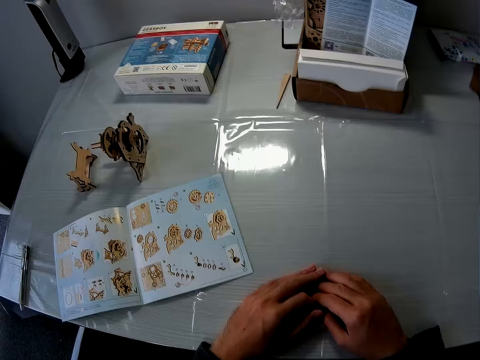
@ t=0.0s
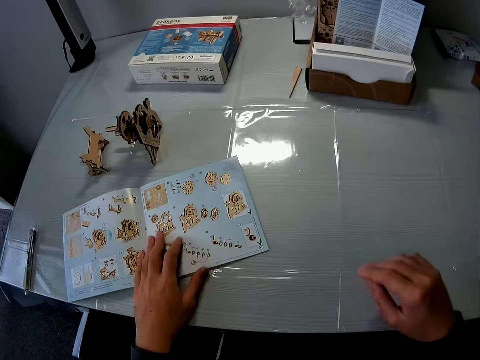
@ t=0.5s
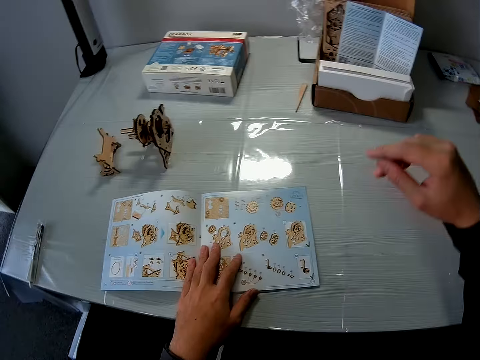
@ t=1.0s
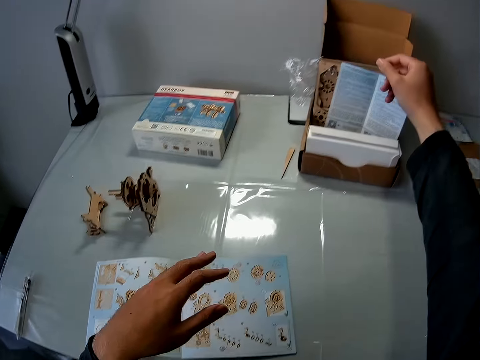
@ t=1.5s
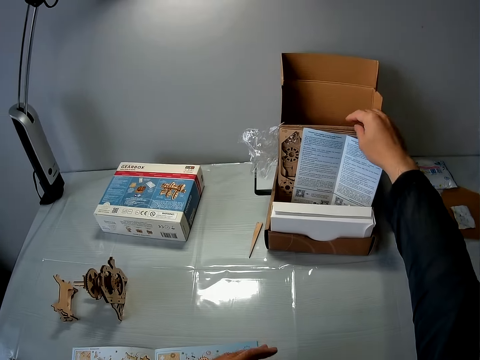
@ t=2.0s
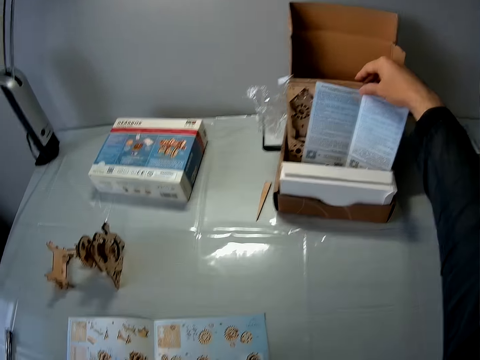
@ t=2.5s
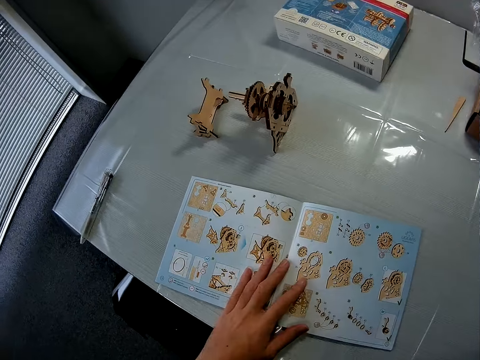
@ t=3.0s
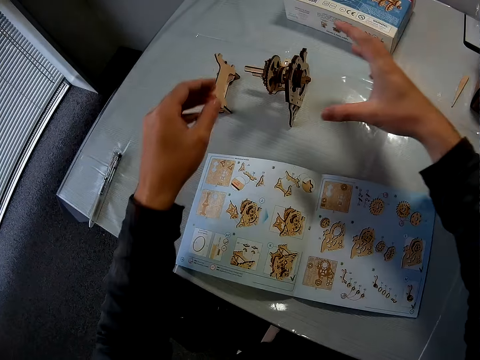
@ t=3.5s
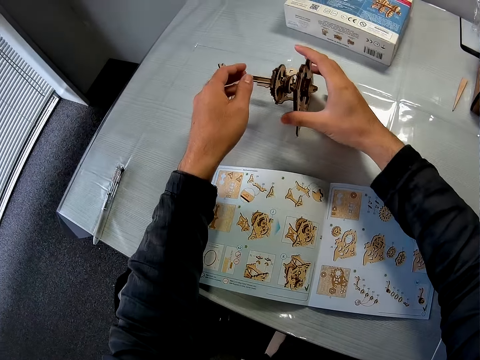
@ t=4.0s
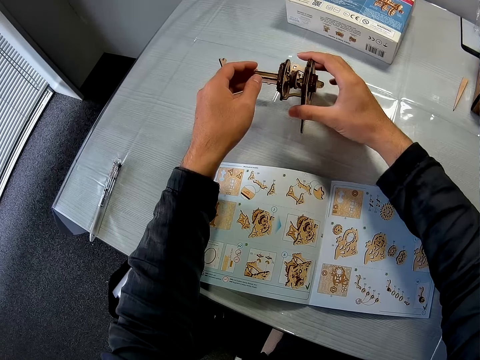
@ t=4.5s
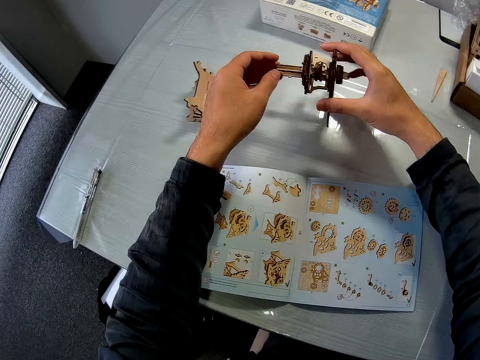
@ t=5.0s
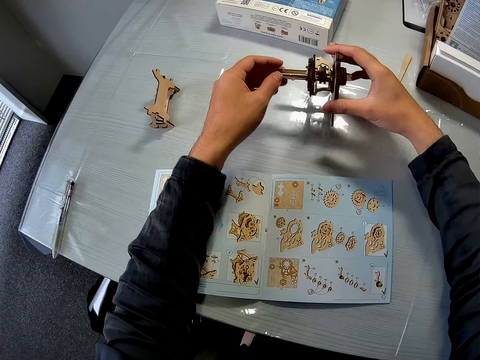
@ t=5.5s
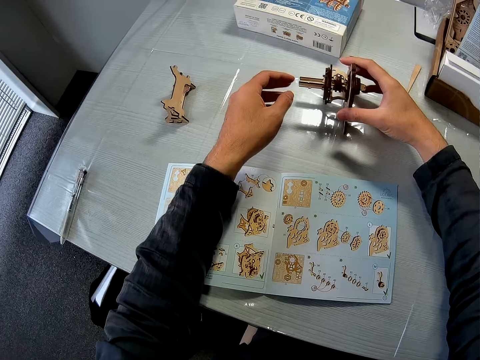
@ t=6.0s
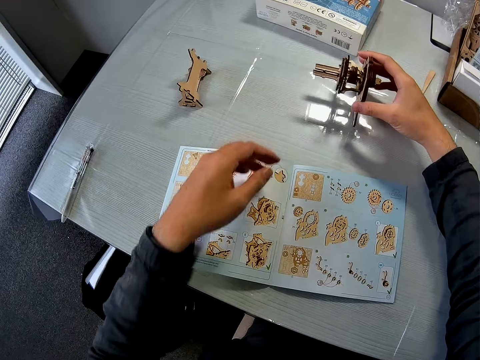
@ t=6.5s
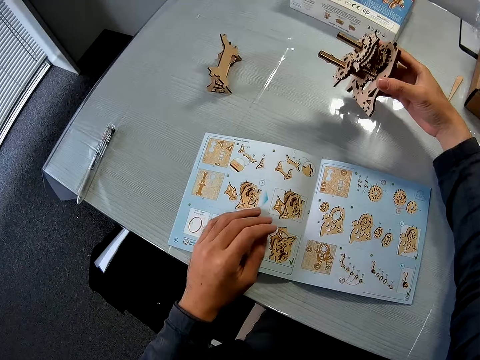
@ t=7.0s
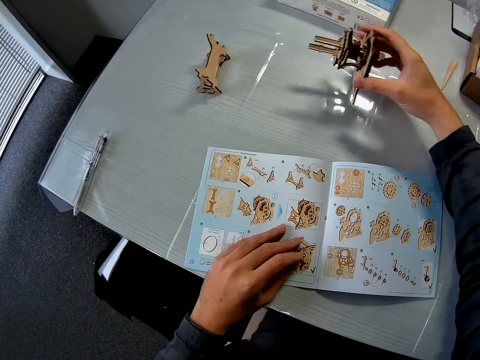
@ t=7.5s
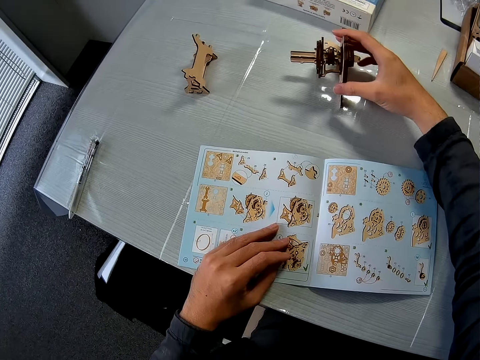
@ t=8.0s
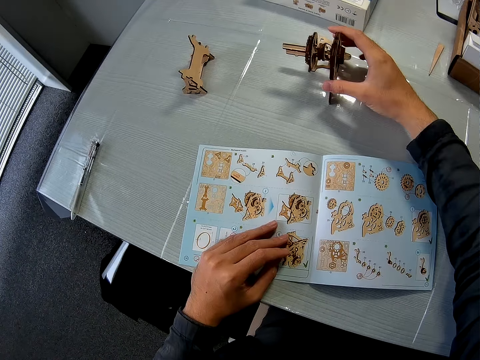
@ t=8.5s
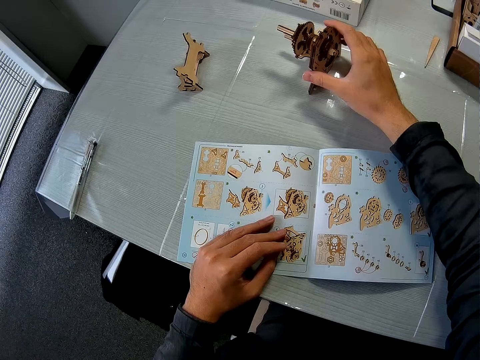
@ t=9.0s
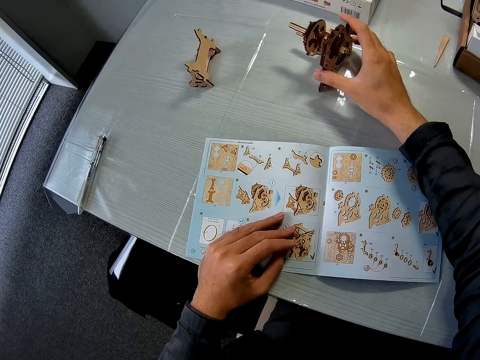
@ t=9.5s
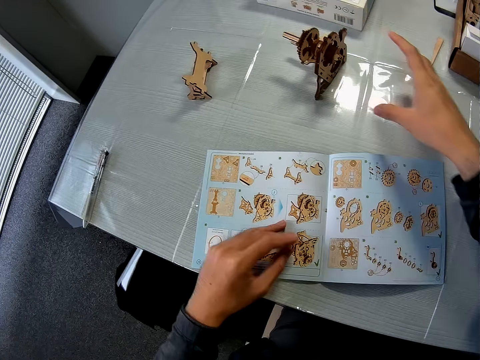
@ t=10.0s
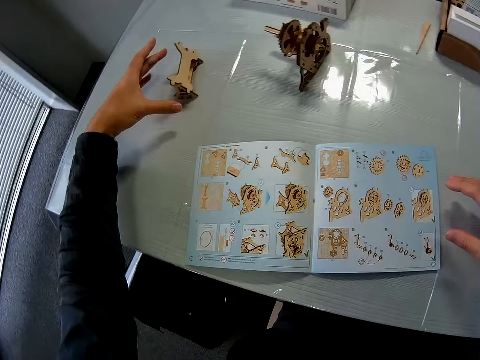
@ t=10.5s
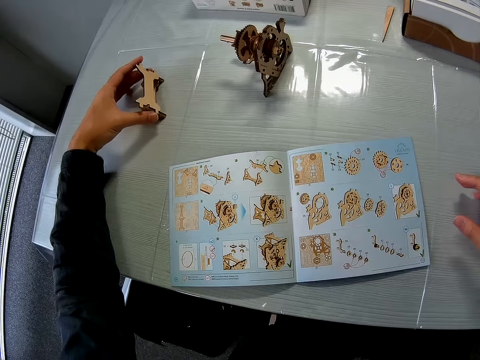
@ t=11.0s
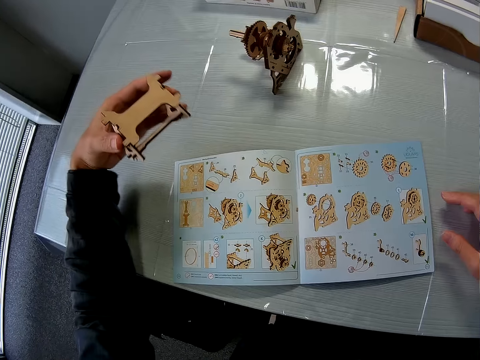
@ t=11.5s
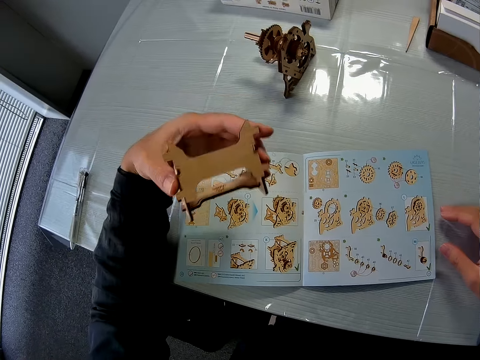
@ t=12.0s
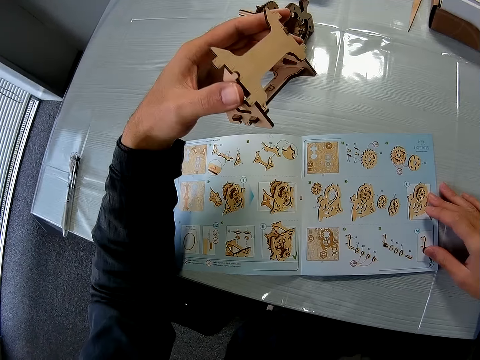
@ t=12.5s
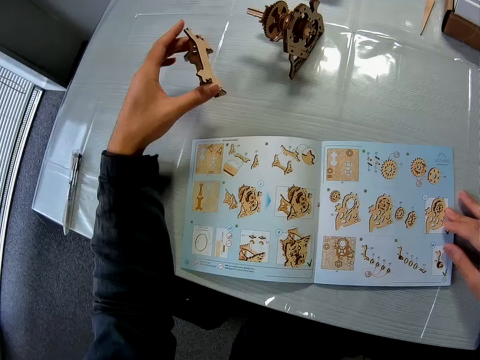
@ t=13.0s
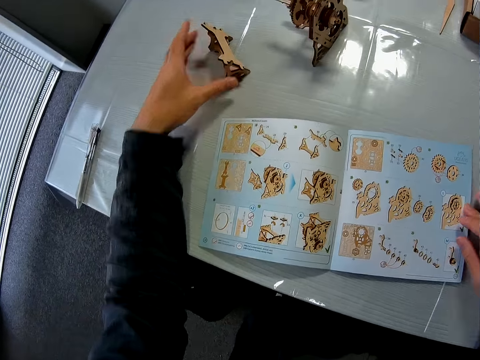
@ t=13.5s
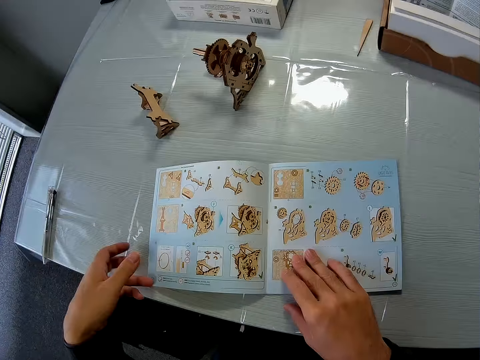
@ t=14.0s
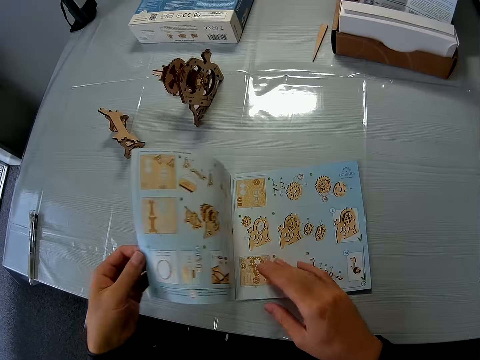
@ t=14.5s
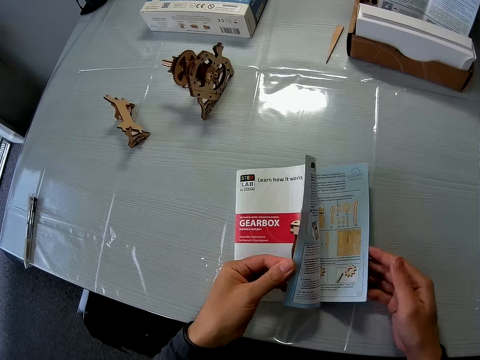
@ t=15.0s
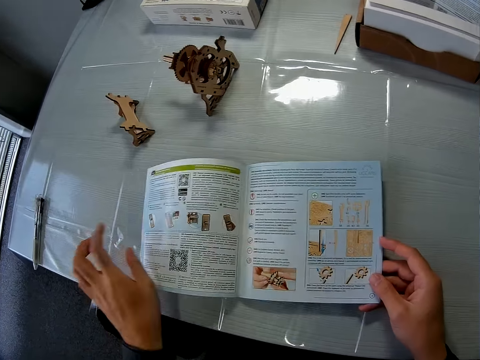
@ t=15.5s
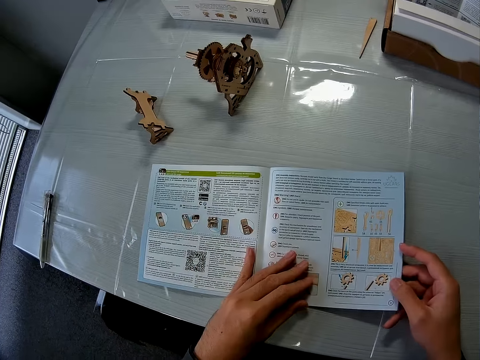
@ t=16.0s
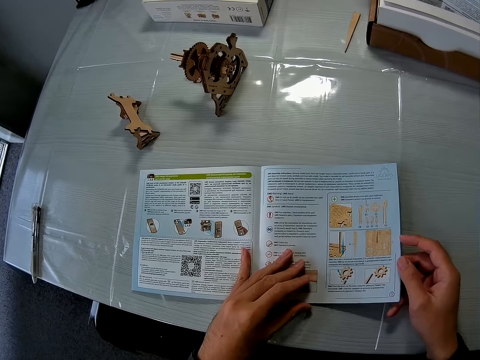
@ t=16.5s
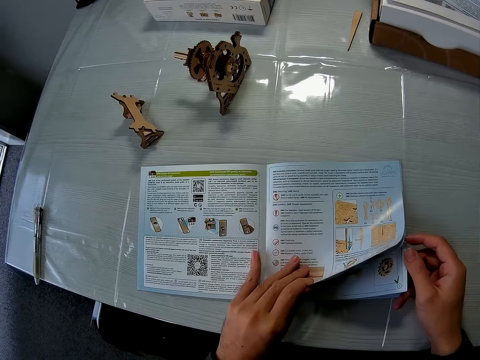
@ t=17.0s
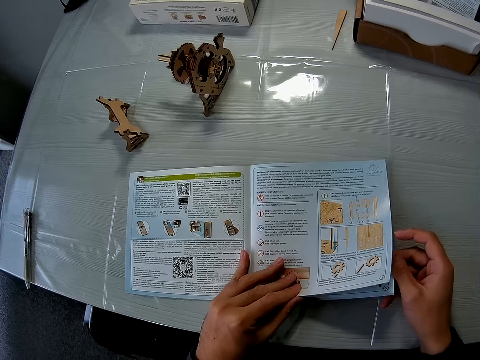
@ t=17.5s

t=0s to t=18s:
The camera wearer leans on a desk. He moves an instruction manual on the table. He touches a laser cutting craft. He moves his right hand close to a puzzle pack. He moves a mechanical model or gearbox on the table. He puts the gearbox on the desk. He adjusts the mechanical model on the table with his right hand. He carries the gearbox. He moves the instruction manual briefly with his left hand. He puts the gearbox on the desk. He holds the gearbox. He picks up a joined puzzle piece from the table. He moves the instruction manual briefly with his right hand. He drops the joined puzzle piece from the table. He opens the instruction manual or gearbox book to another page. He holds the gearbox book.

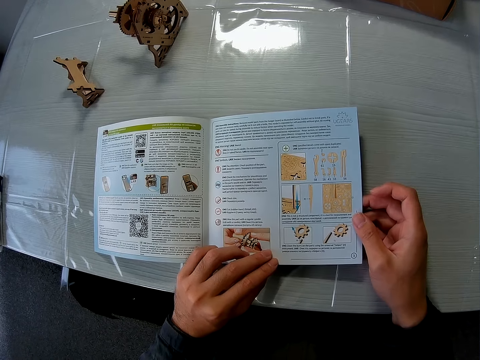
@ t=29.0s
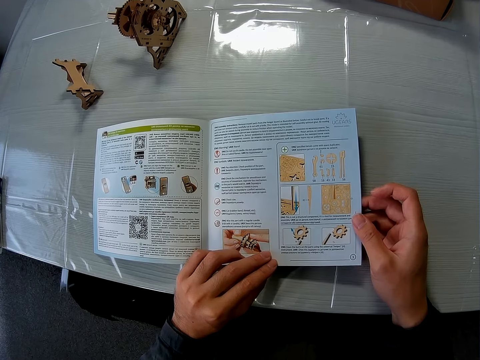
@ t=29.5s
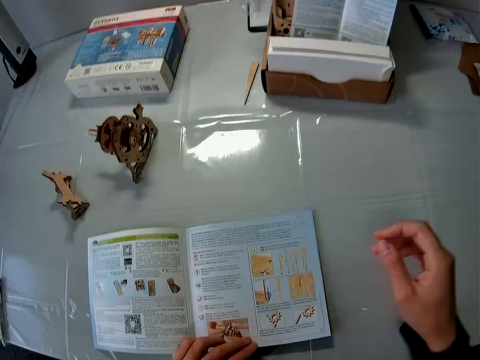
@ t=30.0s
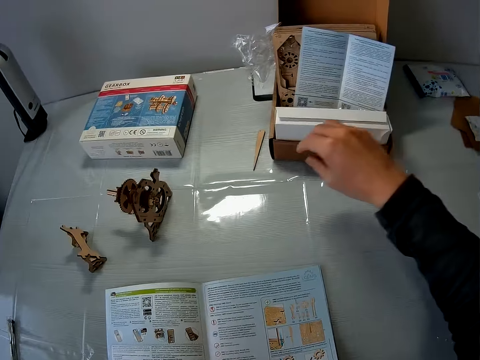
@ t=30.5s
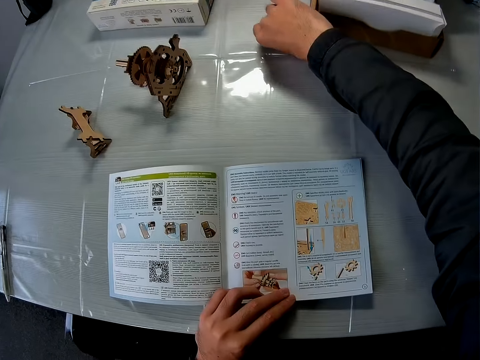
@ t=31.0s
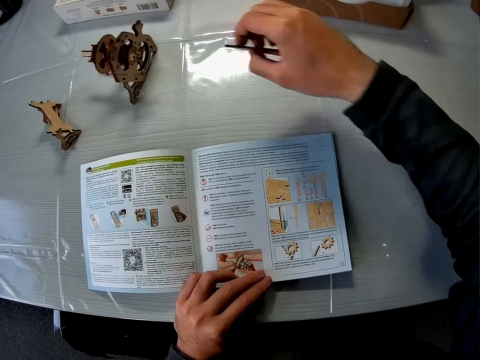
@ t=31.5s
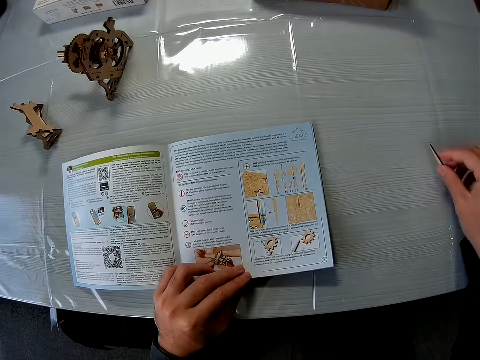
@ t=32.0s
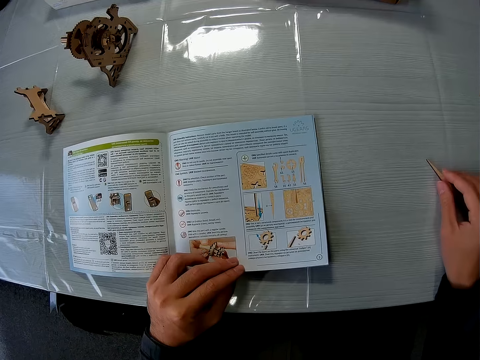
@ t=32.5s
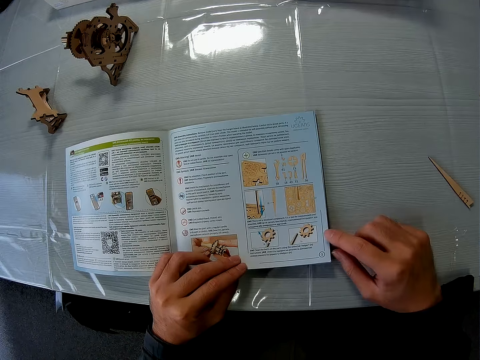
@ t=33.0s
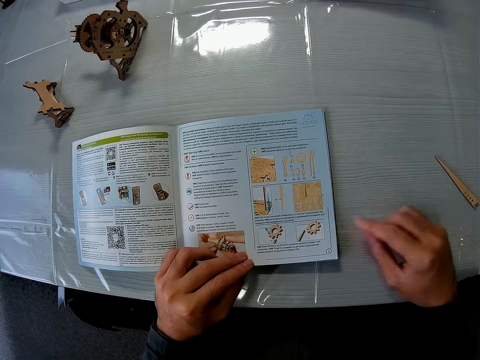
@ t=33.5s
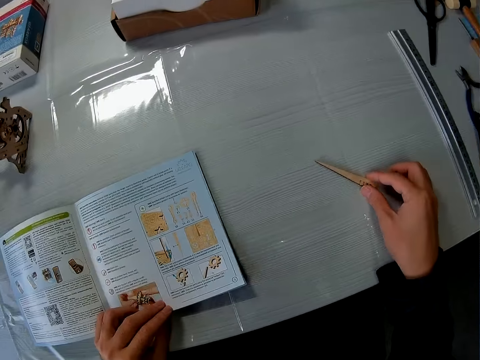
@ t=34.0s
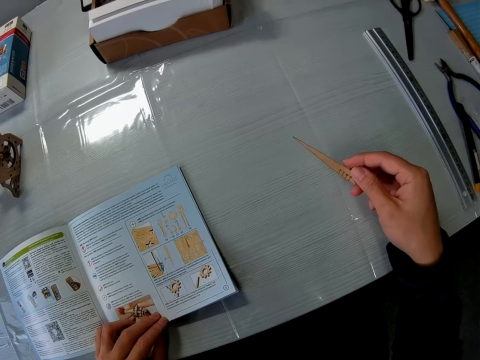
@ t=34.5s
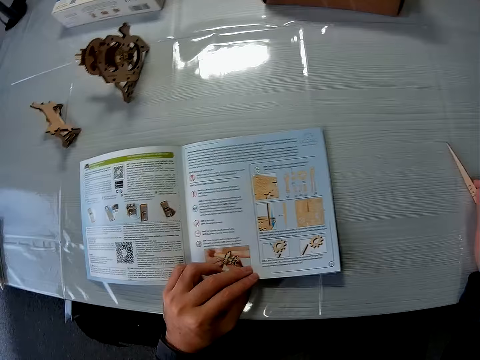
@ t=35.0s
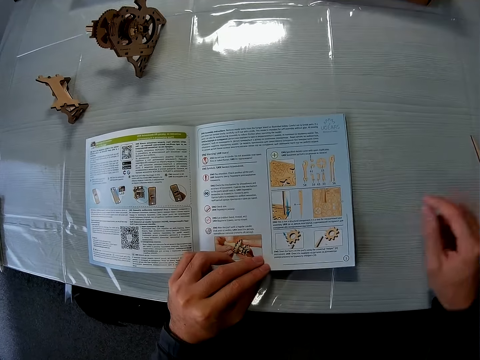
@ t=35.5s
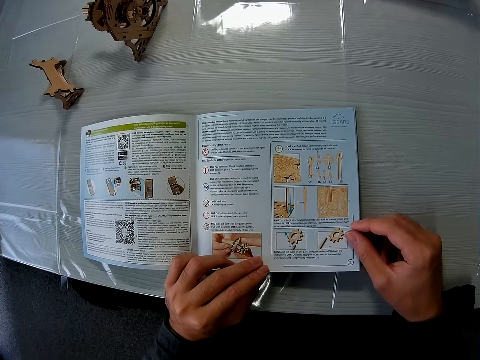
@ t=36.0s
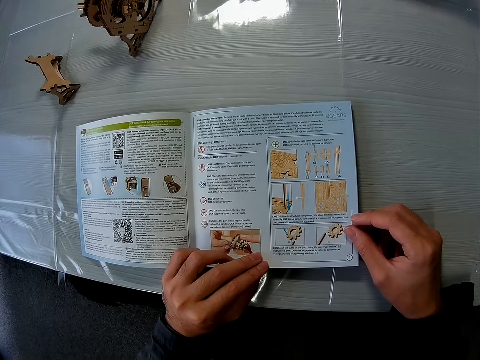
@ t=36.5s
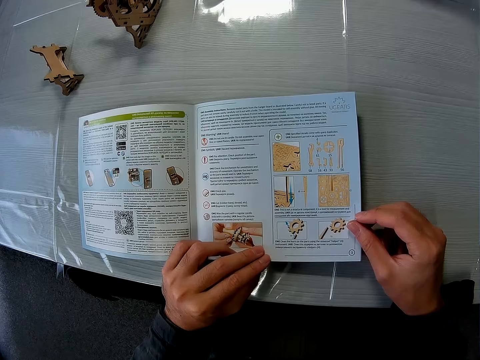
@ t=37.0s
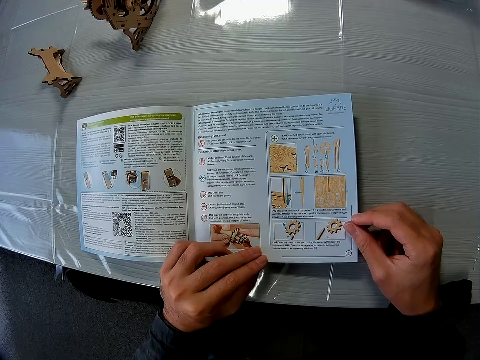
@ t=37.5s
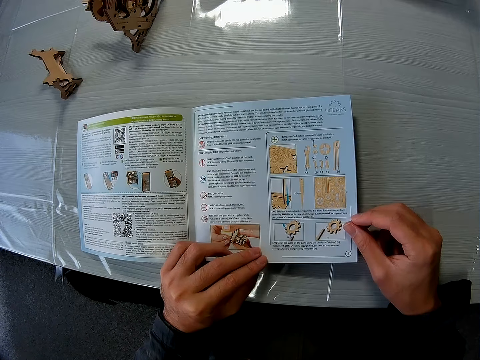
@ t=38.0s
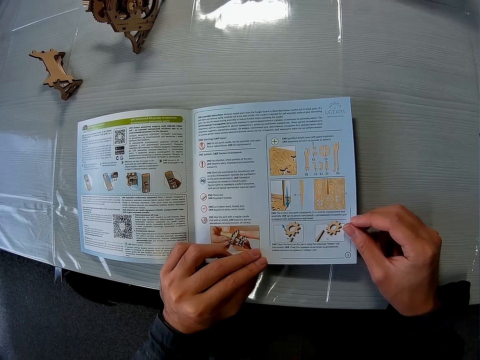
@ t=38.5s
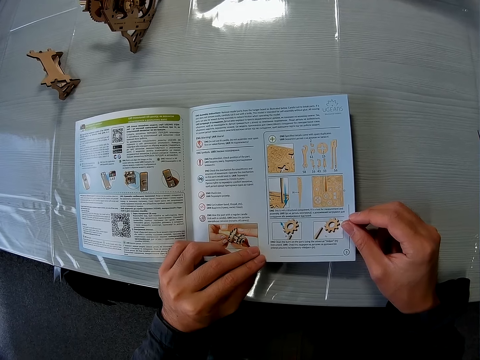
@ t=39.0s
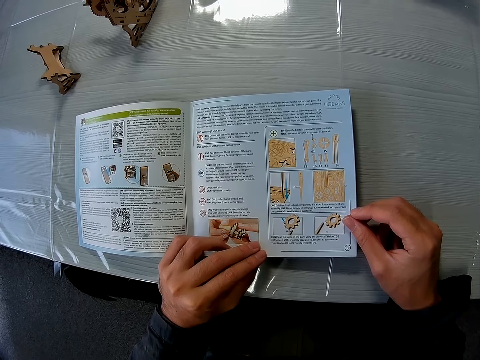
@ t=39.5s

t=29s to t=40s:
The camera wearer picks up a puzzle piece or shape craft from the table. He drops the puzzle piece on the table. He touches the instruction manual briefly with his right hand. He raises the puzzle piece briefly with his right hand. He puts the shape craft on the desk. He holds the instruction manual with both hands.
